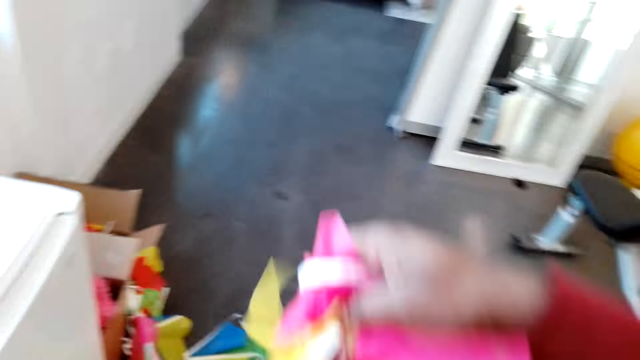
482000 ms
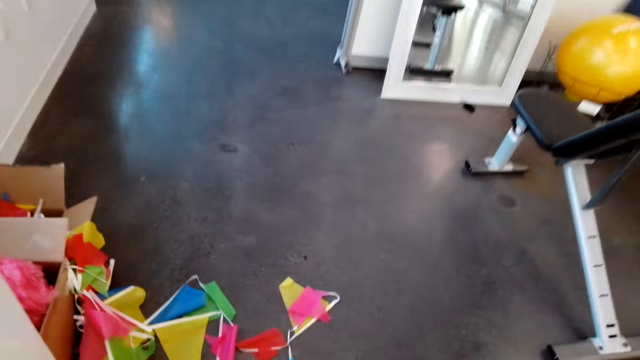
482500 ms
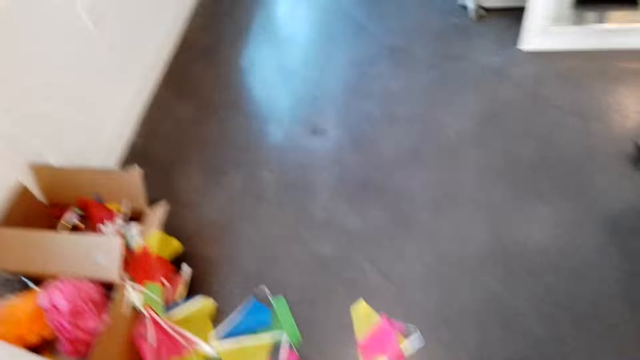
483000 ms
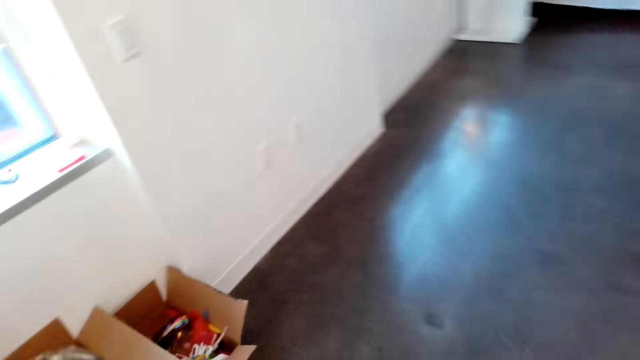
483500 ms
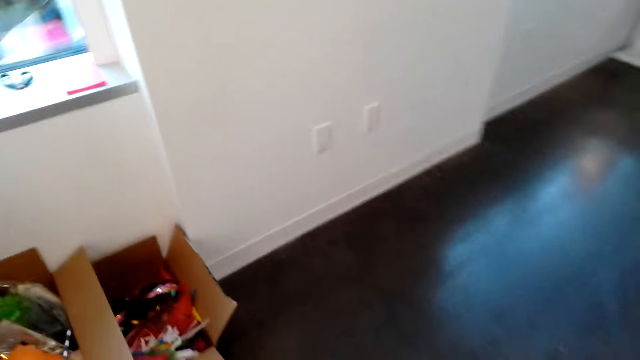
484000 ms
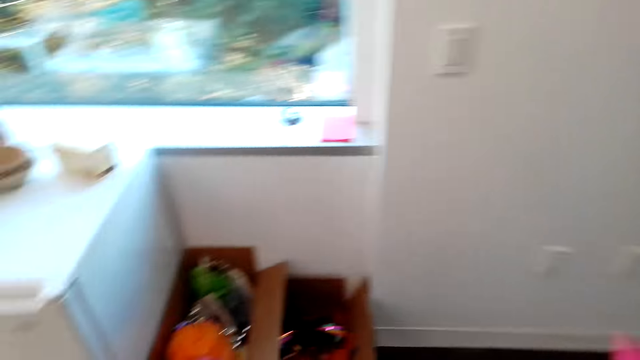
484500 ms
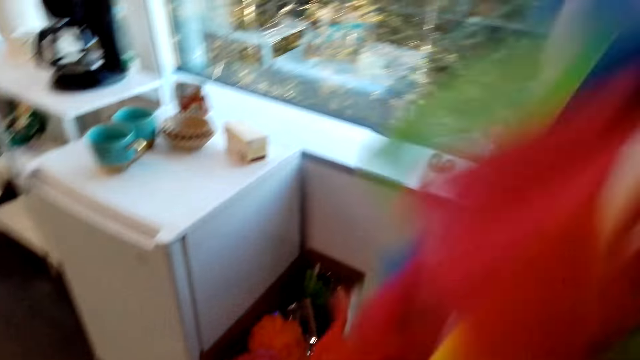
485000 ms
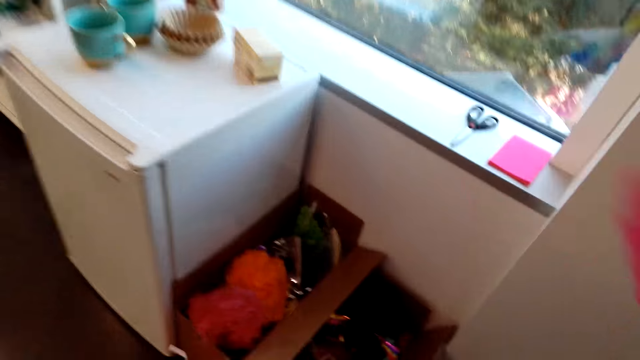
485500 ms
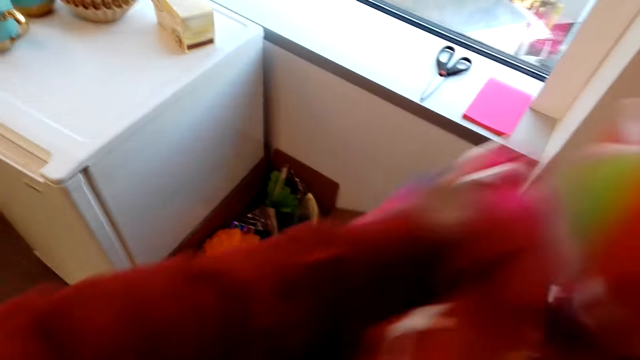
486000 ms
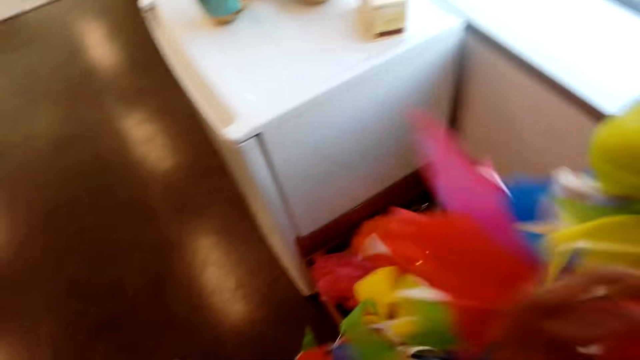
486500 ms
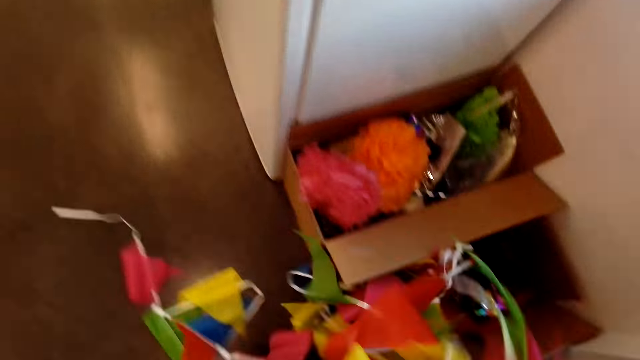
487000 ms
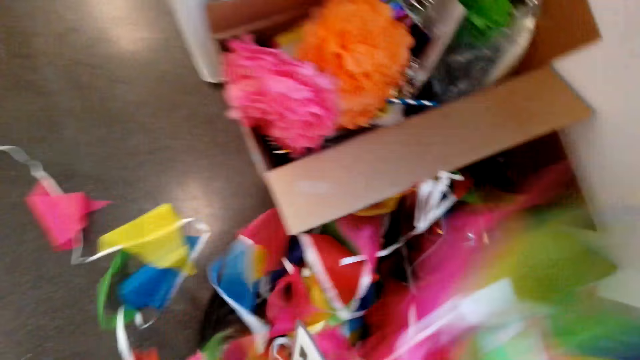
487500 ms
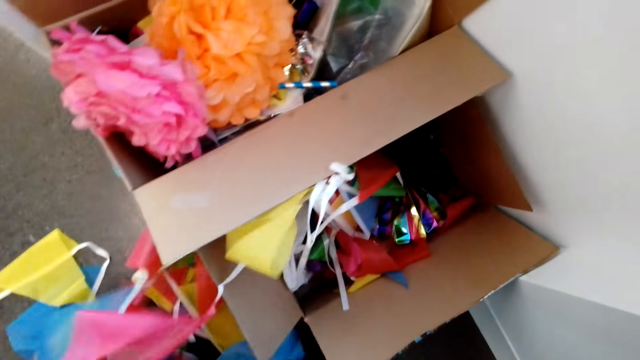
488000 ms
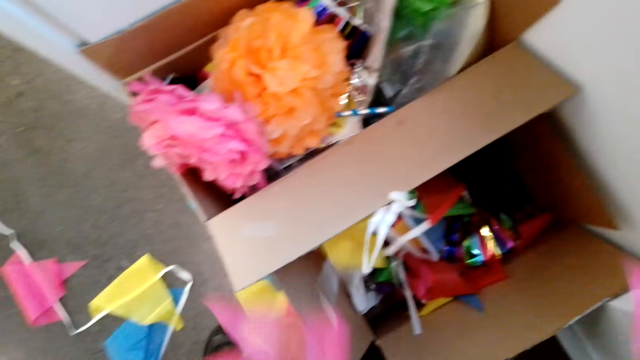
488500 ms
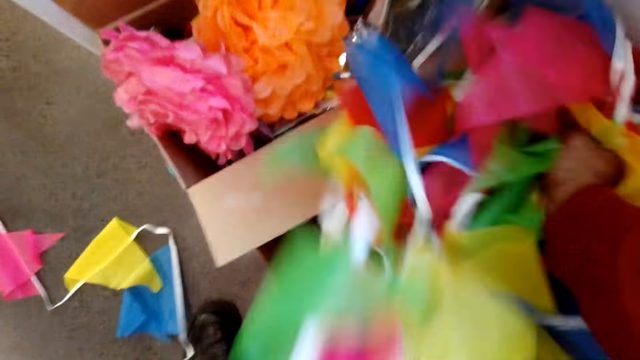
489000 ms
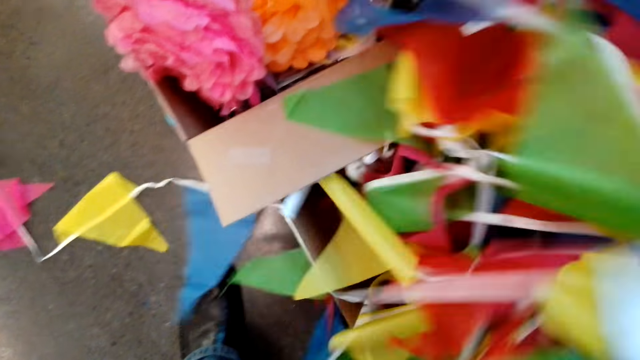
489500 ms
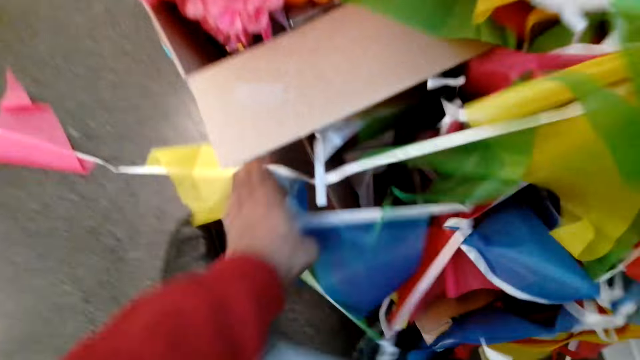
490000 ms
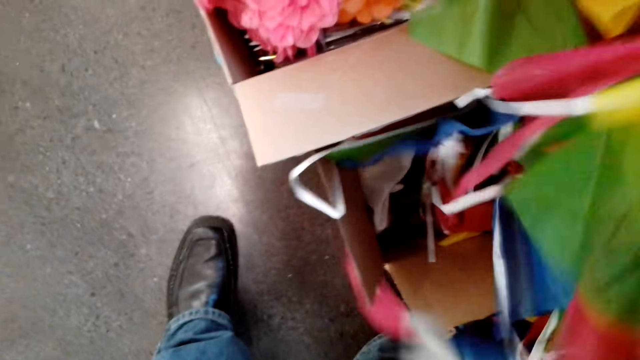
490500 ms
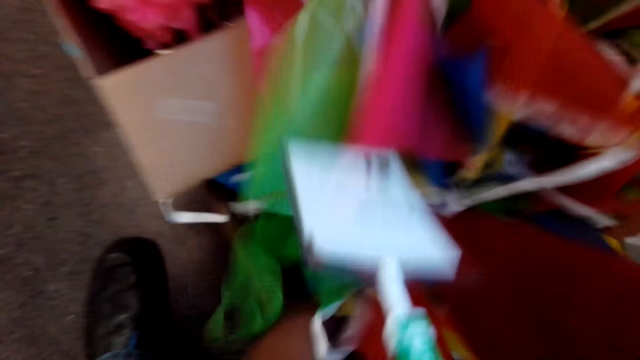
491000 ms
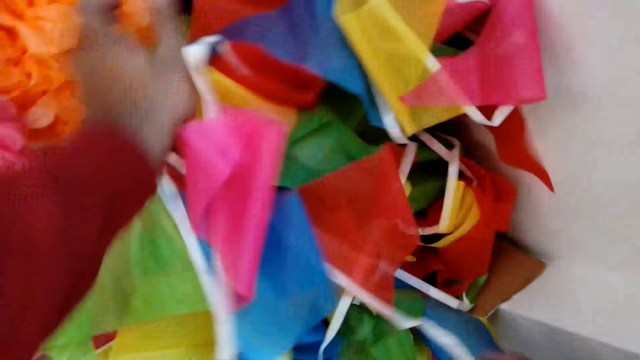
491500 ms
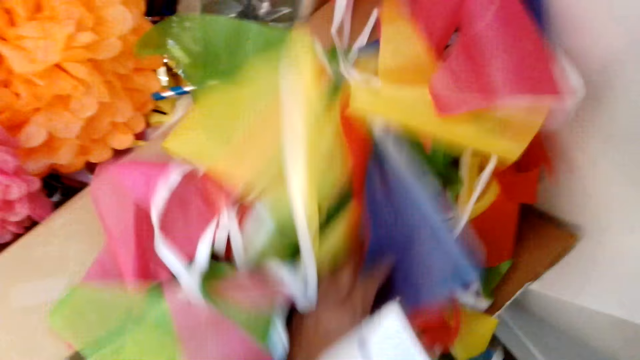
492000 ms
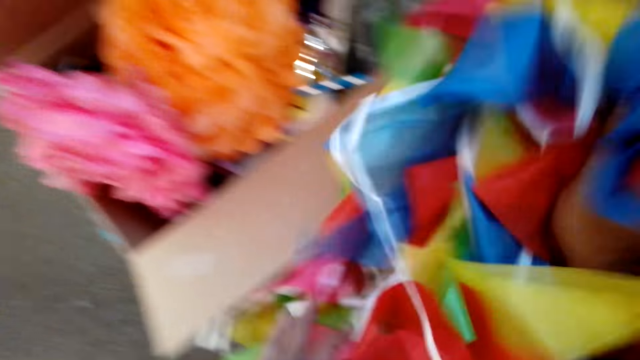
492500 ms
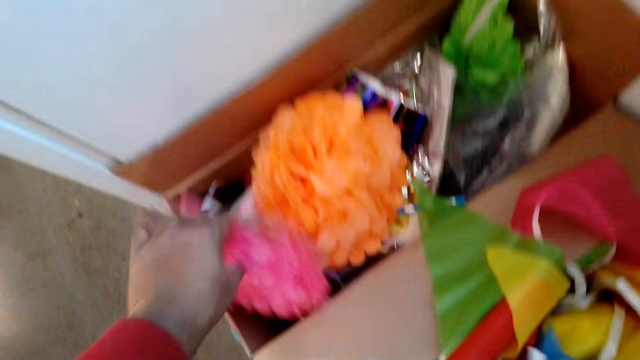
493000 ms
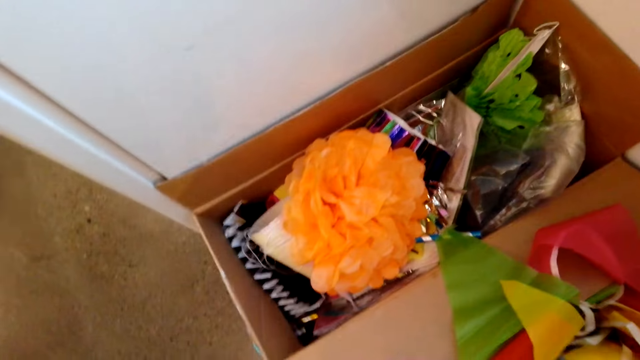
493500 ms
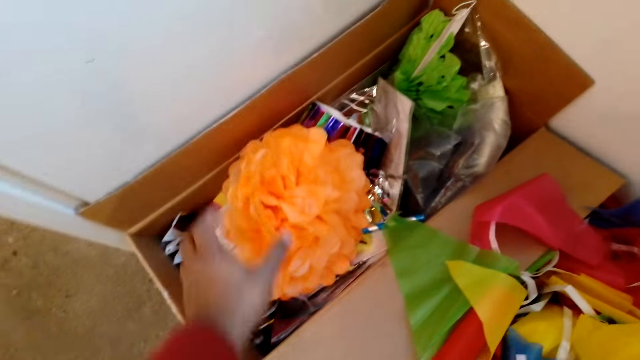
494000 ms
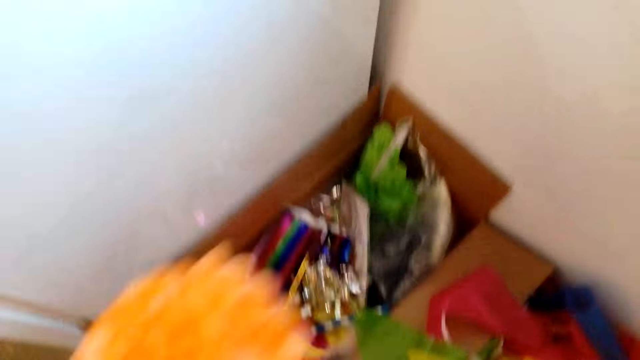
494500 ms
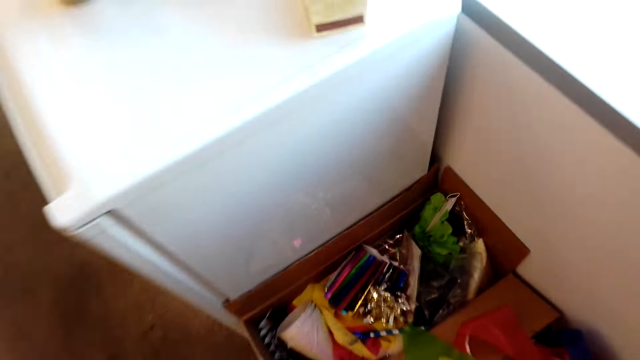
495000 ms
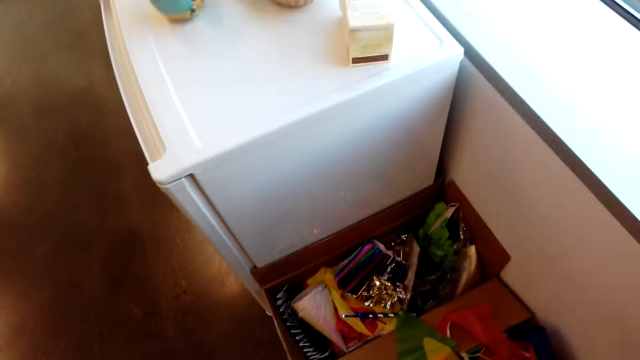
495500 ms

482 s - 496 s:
The camera wearer removes pieces of cloth from the box. They put the decoration in the carton. They pick up decorations.

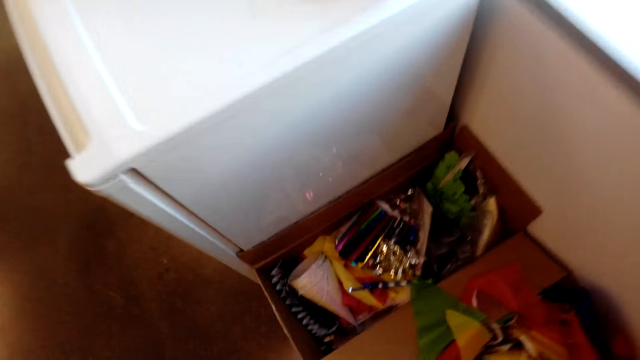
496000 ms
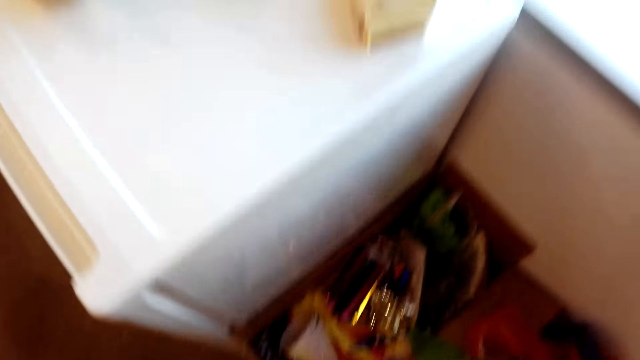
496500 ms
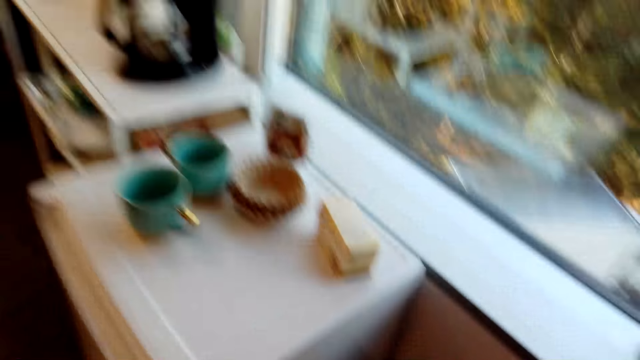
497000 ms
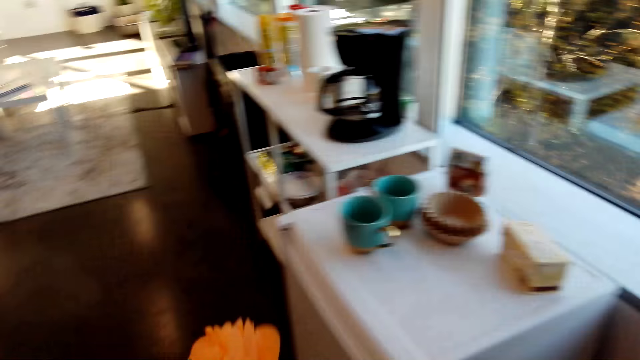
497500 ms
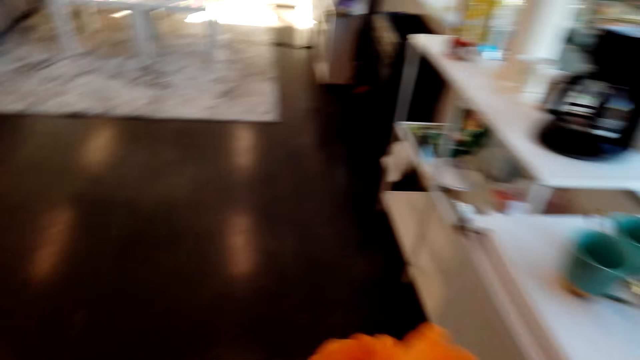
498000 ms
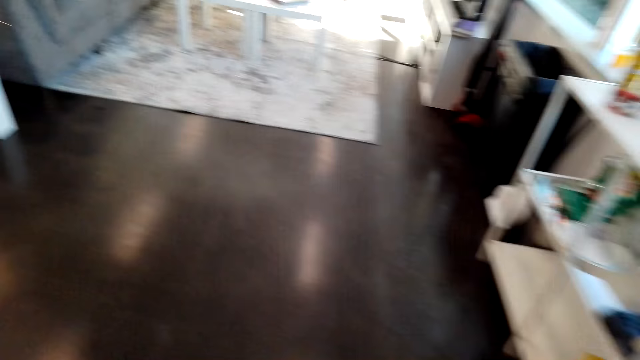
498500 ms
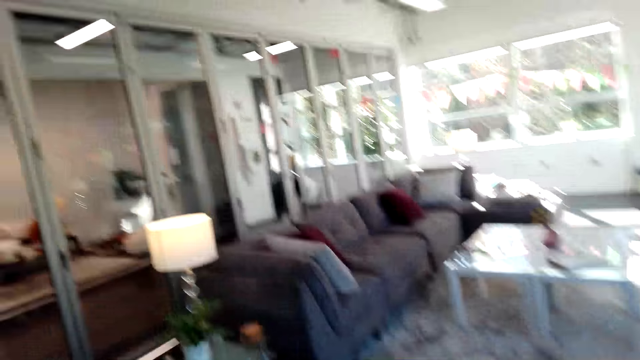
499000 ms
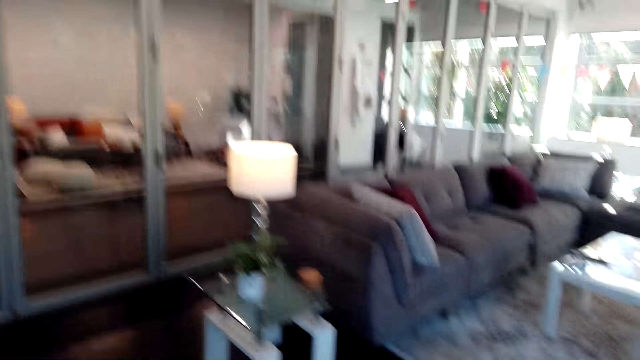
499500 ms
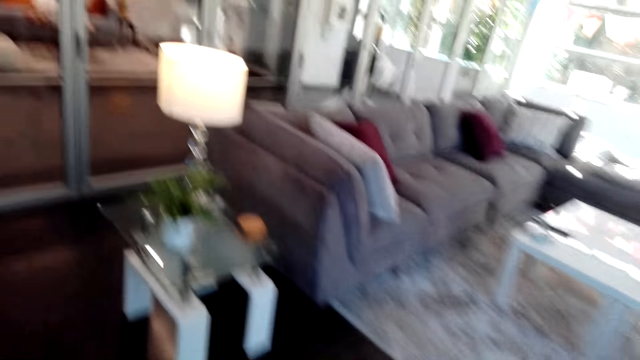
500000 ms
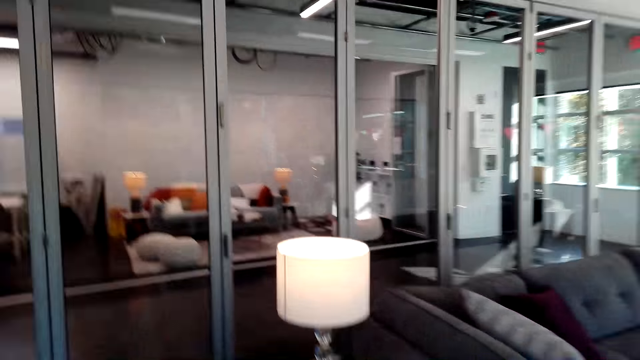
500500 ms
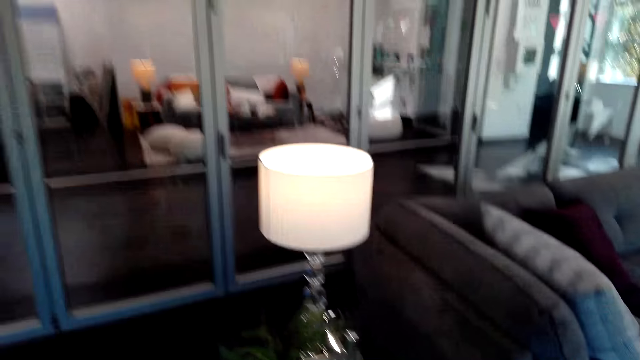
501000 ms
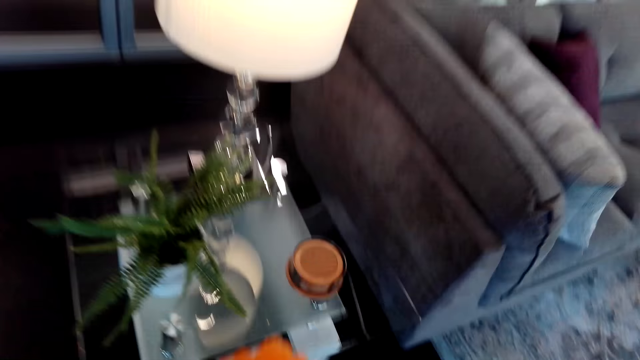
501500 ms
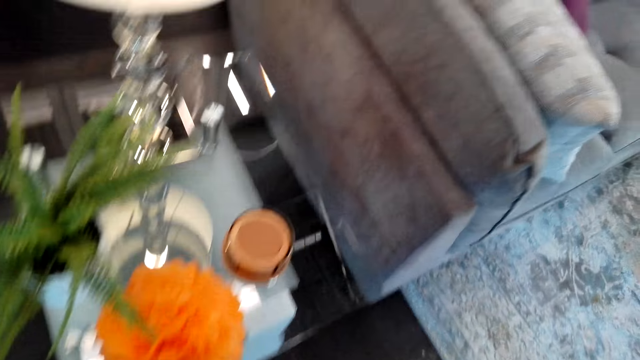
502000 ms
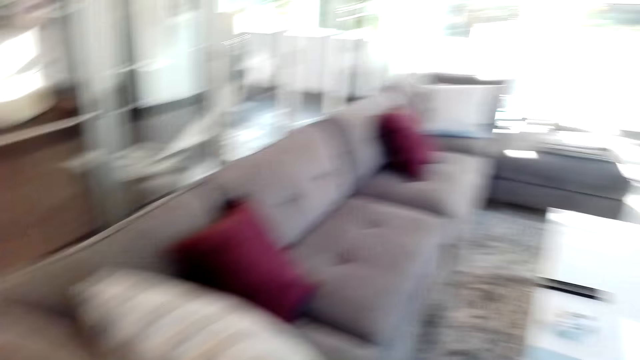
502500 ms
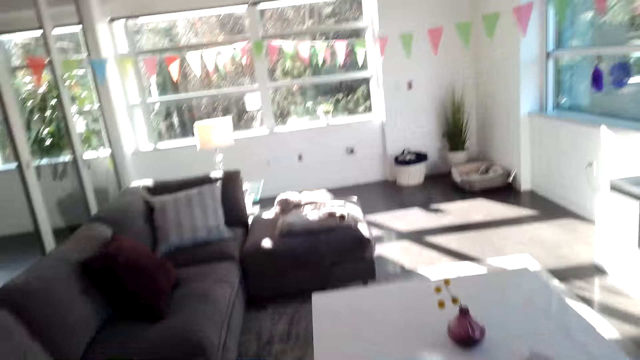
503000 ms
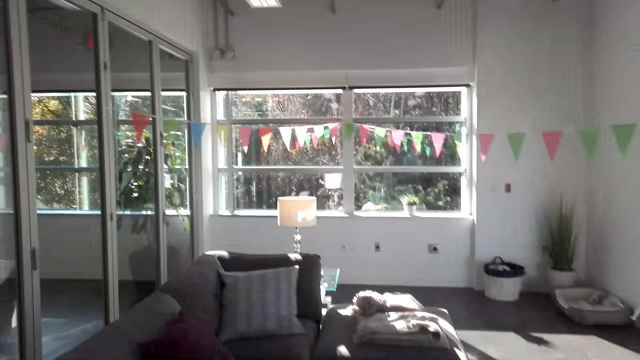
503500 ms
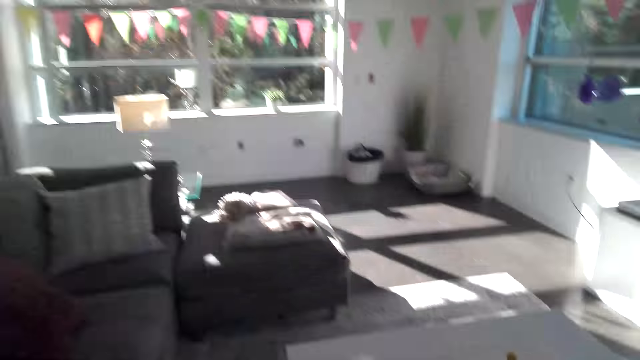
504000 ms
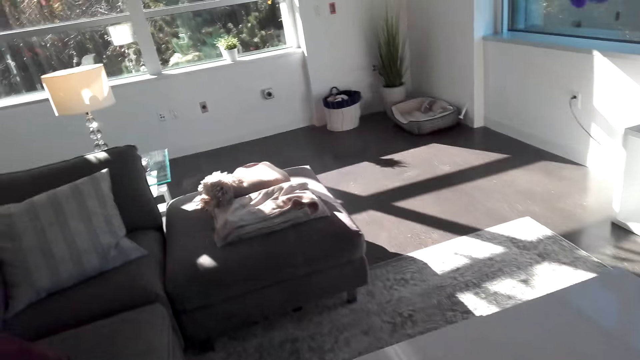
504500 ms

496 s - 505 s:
The camera wearer looks in the room. They walk.
